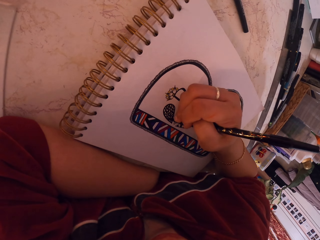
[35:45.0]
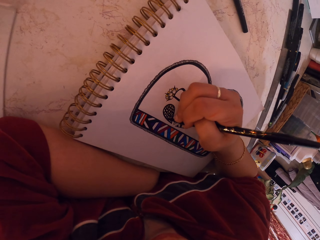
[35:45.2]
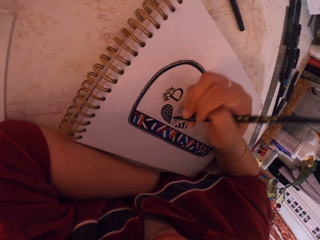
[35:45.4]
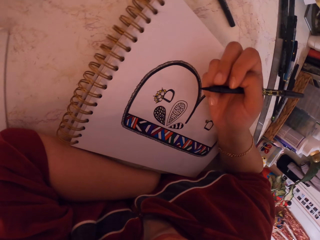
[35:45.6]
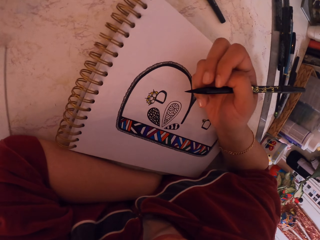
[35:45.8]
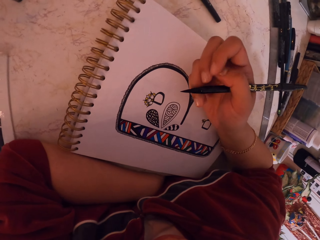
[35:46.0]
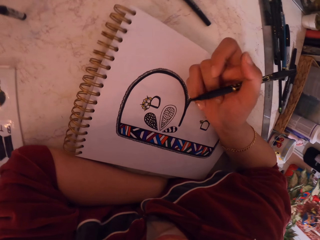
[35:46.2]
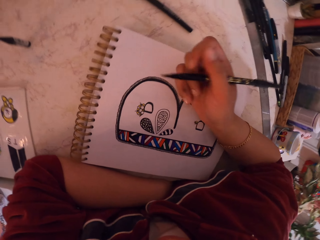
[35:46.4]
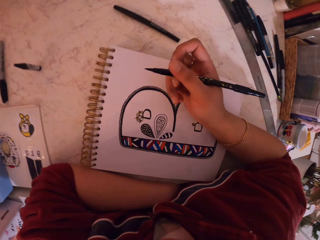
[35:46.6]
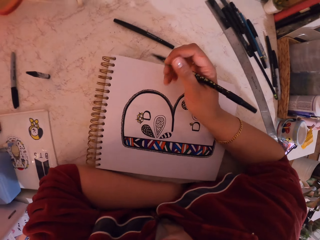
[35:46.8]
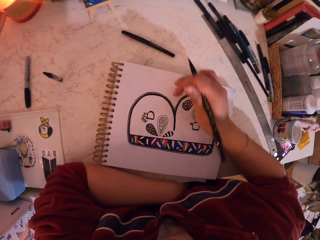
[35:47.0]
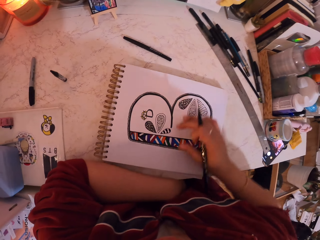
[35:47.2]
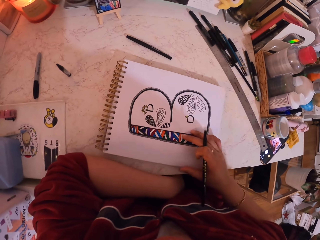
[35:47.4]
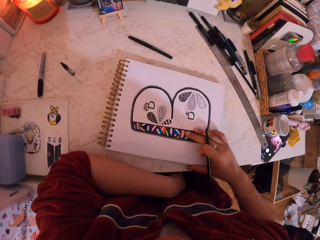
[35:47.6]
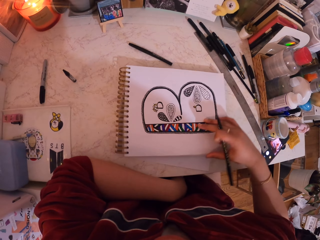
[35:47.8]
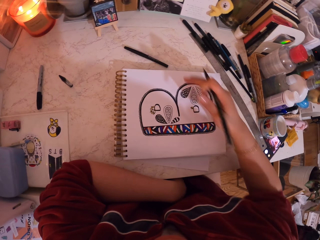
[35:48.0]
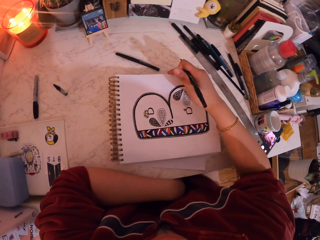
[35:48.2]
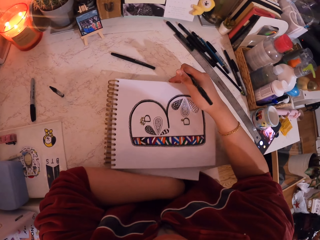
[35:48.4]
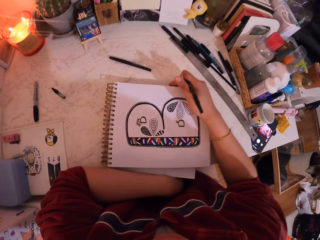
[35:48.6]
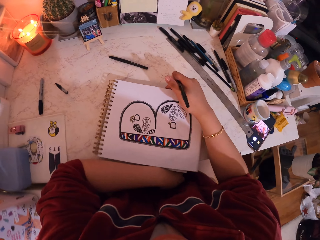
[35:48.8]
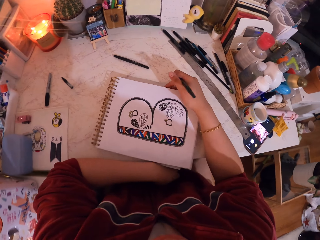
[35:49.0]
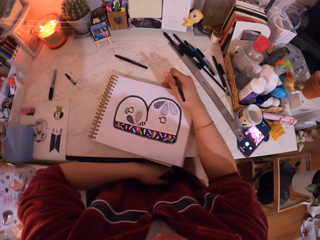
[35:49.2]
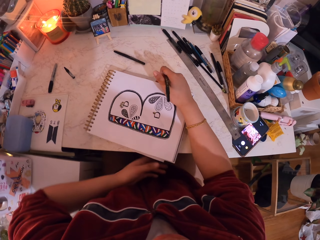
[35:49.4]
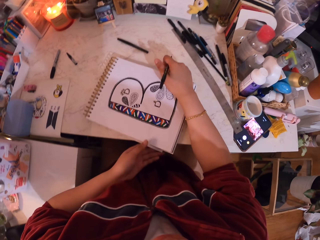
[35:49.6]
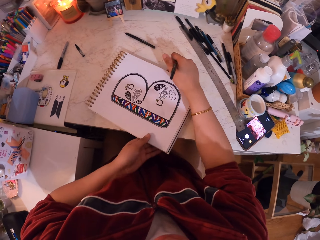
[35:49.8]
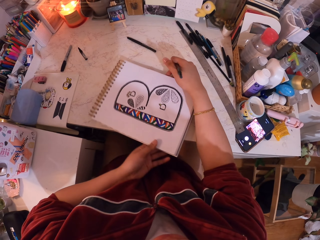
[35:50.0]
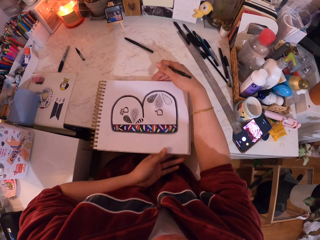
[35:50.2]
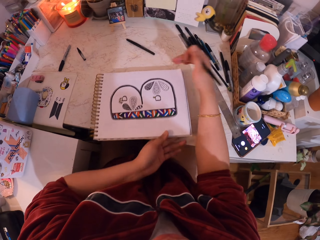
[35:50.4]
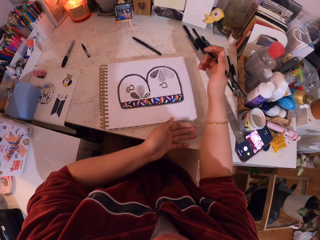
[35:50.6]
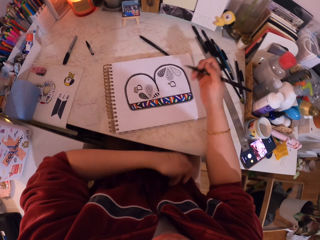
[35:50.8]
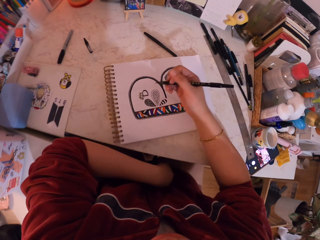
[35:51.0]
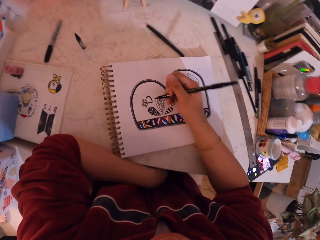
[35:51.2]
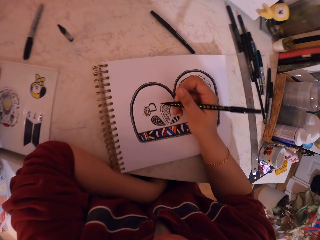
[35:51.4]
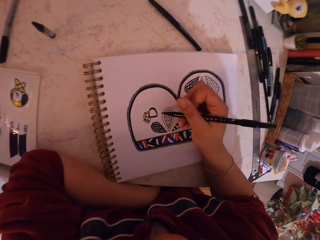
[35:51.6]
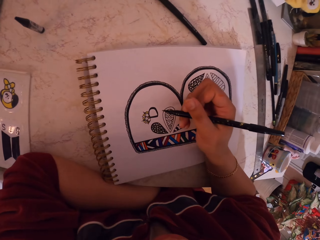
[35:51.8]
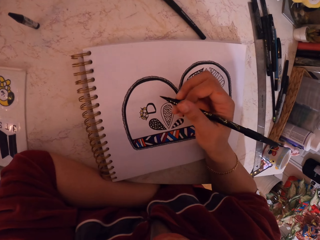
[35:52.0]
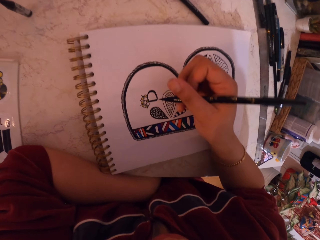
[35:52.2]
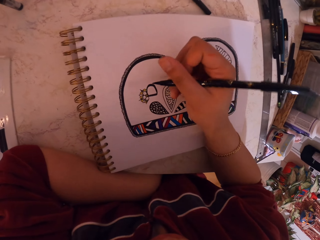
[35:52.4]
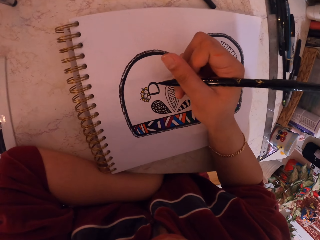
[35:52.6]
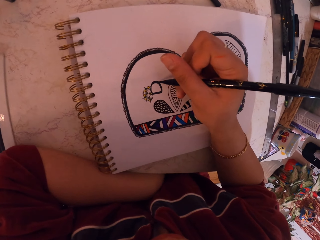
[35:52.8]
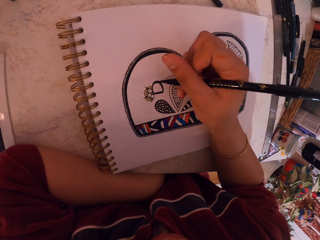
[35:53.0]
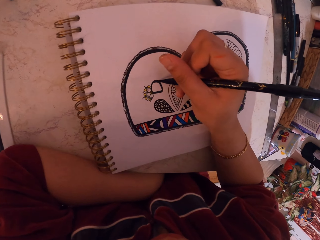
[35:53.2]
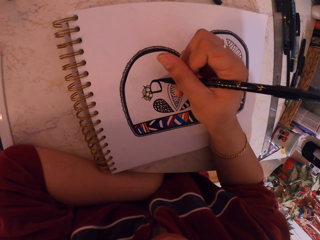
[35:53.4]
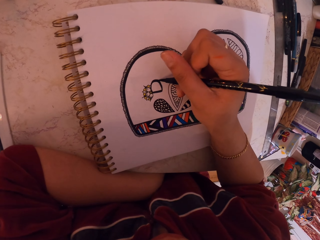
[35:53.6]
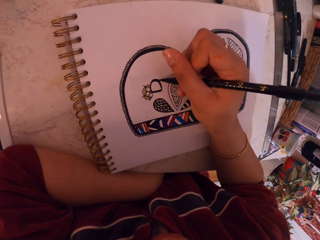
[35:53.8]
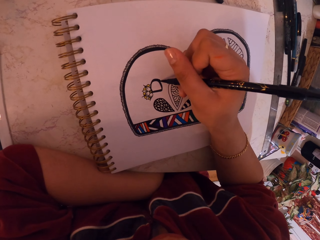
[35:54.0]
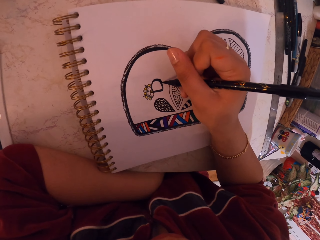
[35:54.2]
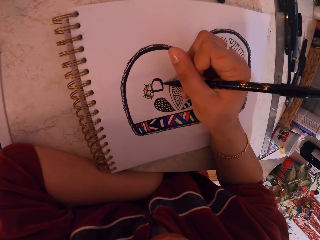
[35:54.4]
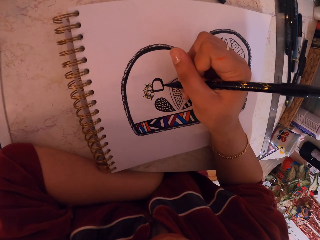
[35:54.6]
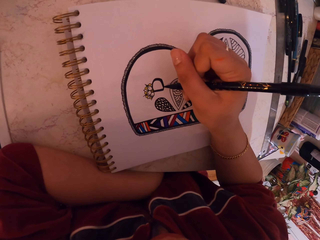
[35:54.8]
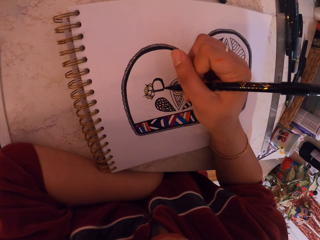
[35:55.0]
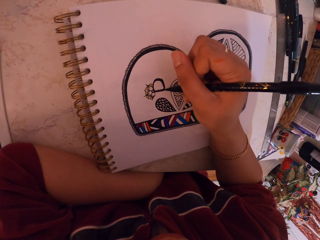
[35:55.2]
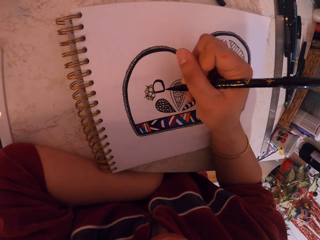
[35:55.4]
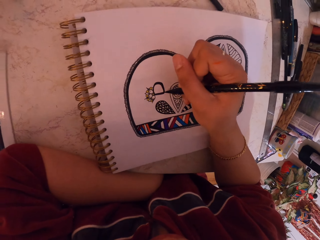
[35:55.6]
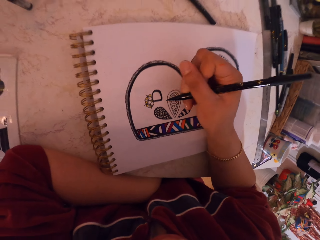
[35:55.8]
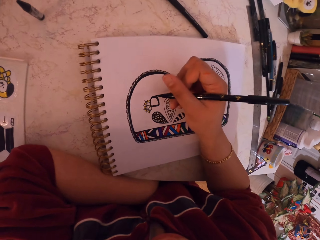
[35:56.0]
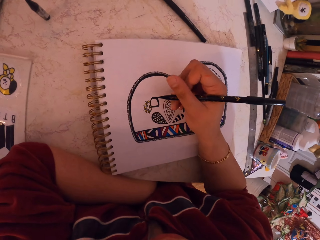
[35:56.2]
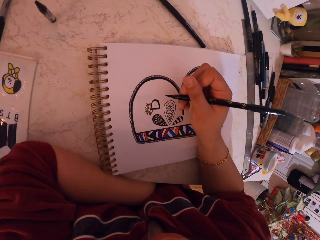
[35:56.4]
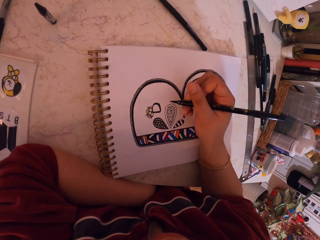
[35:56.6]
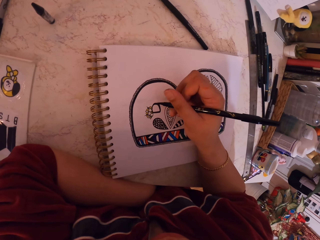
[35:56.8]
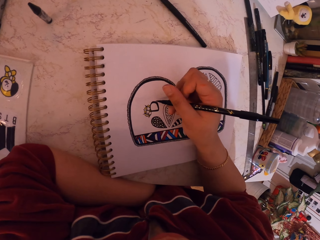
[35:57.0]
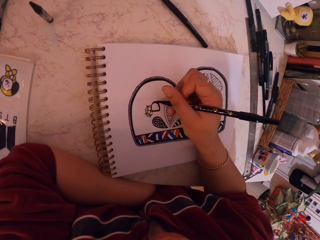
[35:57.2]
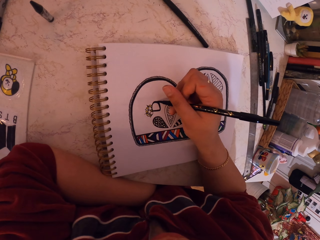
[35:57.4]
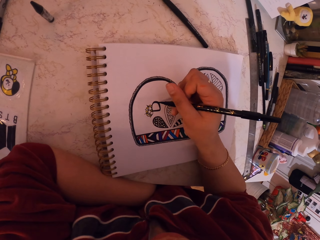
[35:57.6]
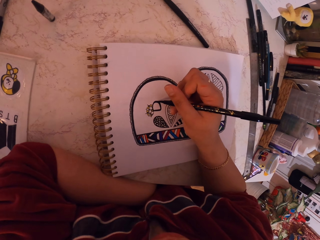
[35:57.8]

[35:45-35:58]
The camera wearer removes the hand from the drawing book. They move the drawing book. They move the drawing book again. They hold the book. They move the drawing book again. They move the hand towards the drawing book, and draw on the drawing book with the pen.

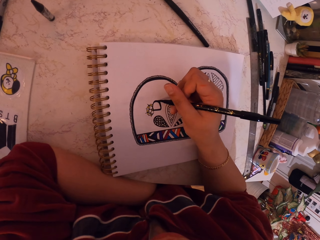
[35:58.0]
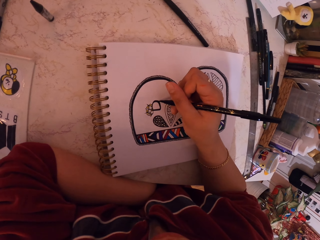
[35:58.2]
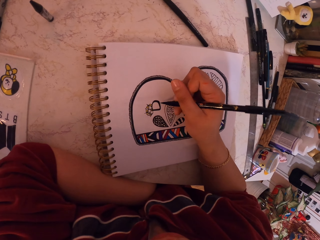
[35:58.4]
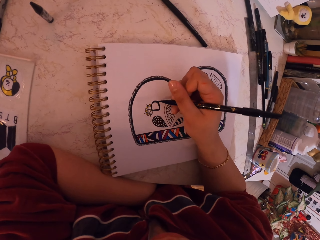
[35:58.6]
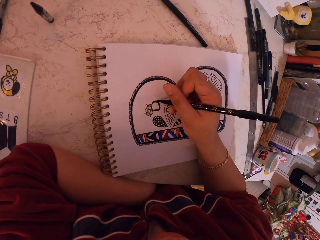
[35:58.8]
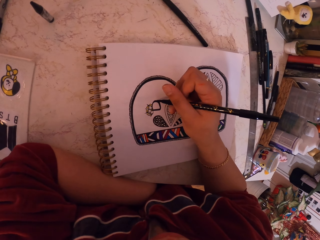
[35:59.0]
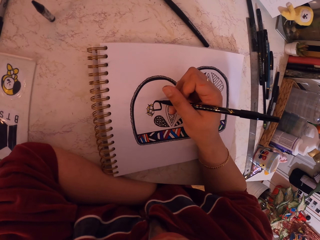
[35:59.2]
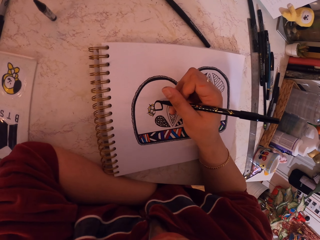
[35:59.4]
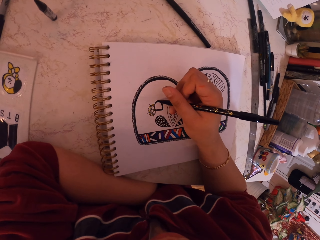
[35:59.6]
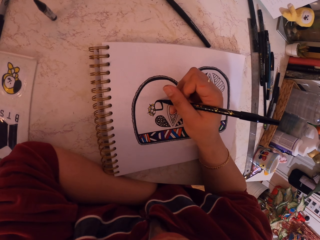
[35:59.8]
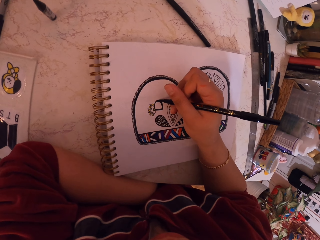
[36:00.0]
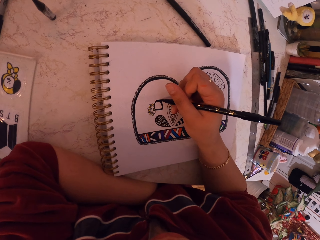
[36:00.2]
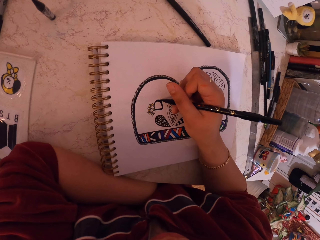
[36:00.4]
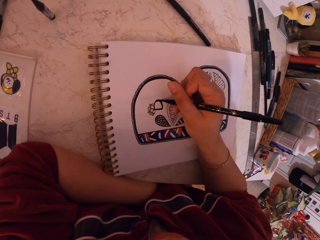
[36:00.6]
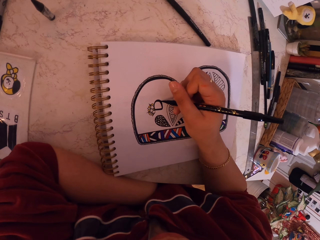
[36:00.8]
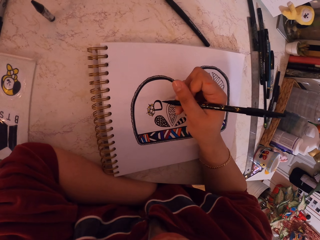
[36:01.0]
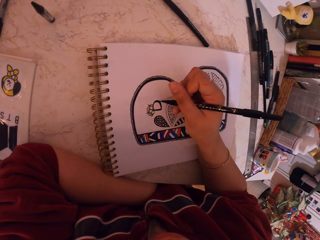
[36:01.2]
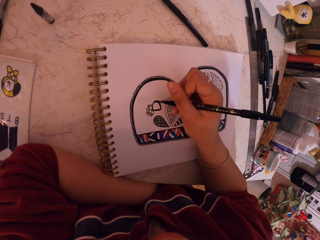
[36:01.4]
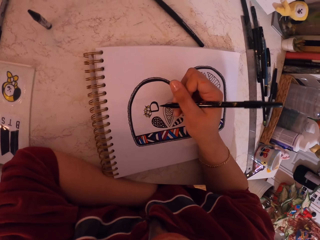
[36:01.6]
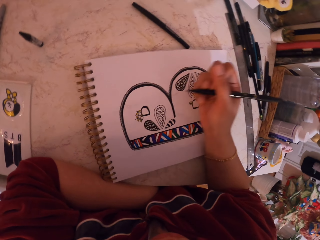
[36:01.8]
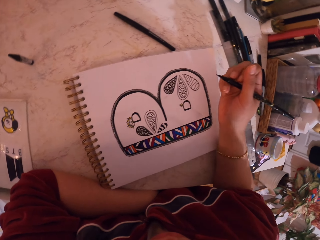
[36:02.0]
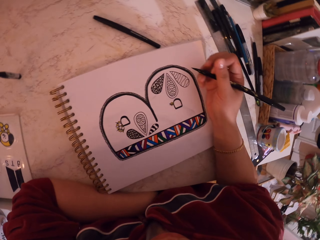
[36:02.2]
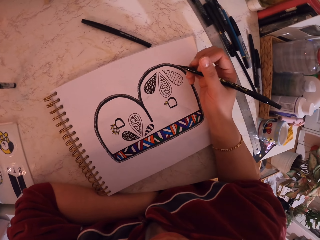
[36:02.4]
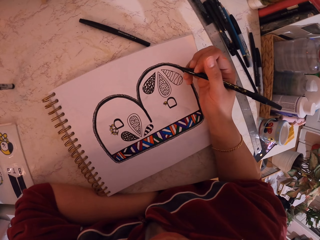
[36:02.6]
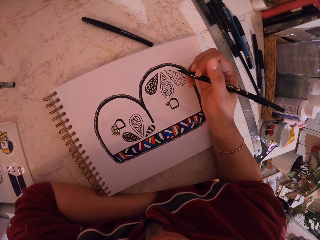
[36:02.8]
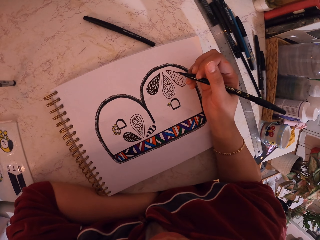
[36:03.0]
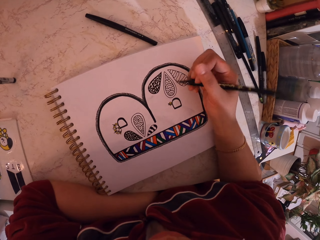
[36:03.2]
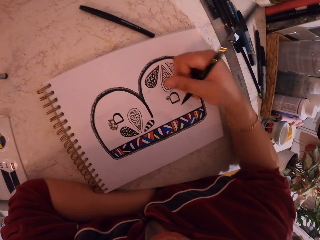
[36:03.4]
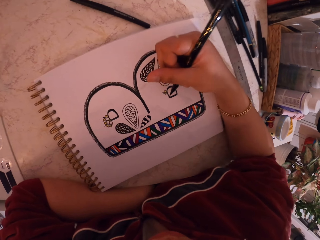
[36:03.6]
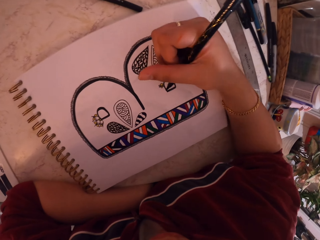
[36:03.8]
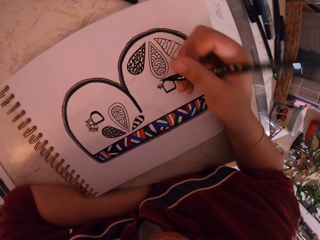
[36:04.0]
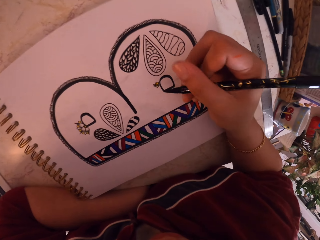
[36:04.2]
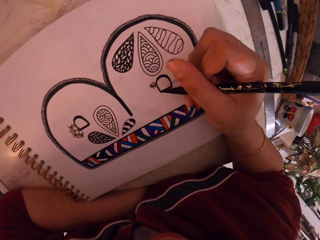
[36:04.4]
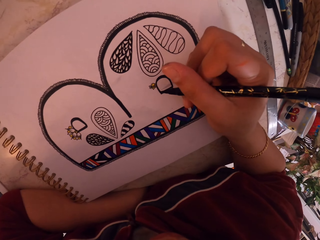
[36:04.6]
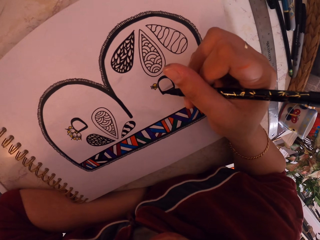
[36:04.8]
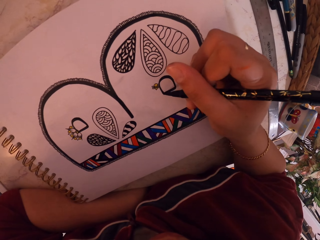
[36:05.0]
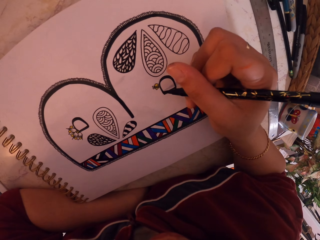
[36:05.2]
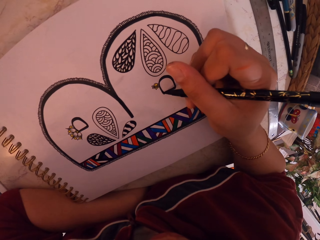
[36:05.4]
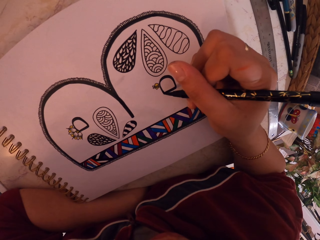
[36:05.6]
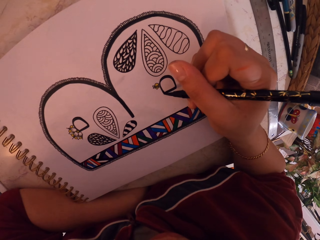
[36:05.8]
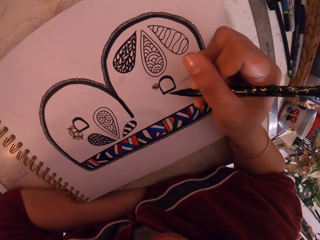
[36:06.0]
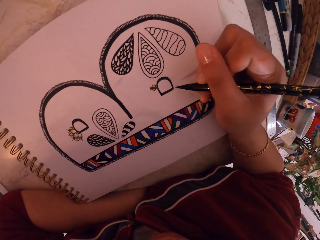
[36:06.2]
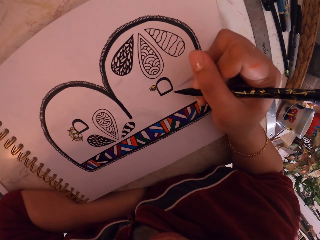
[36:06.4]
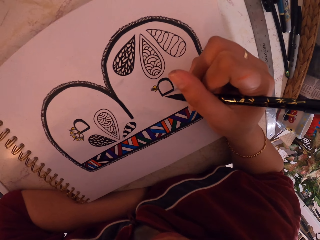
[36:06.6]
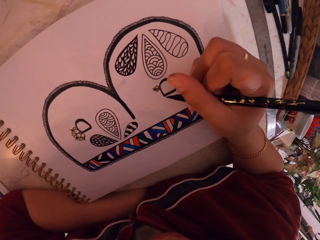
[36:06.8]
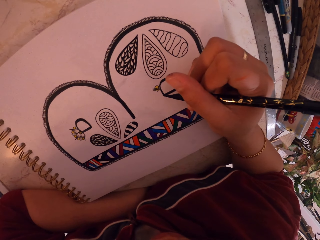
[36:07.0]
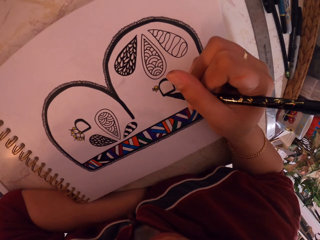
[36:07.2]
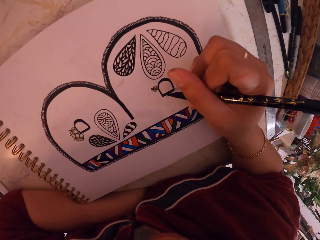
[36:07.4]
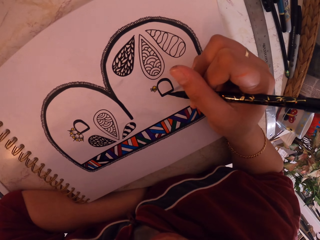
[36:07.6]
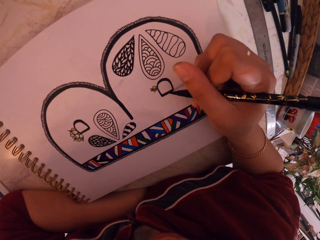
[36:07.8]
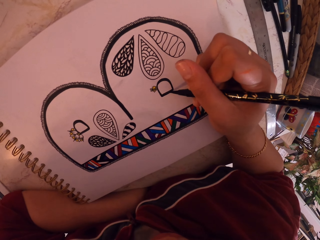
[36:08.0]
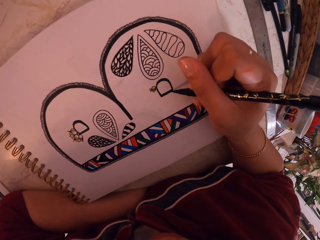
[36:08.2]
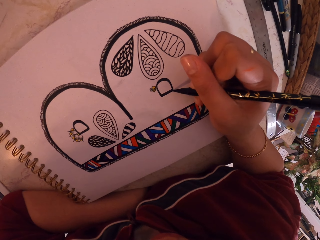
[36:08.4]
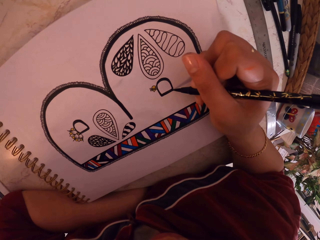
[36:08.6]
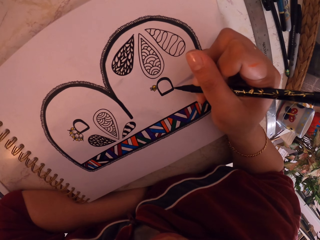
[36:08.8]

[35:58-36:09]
The camera wearer looks at the book. They move their hand around the drawing book. They draw on the drawing book, and draw with the pen.
